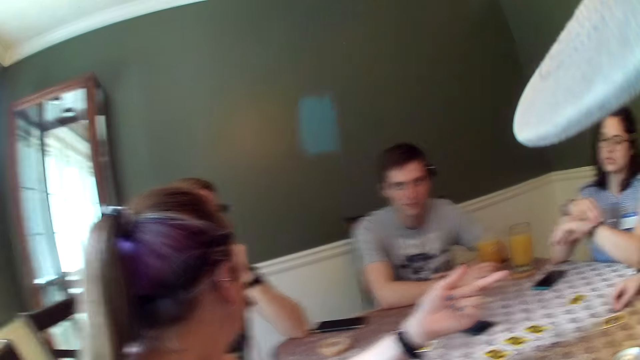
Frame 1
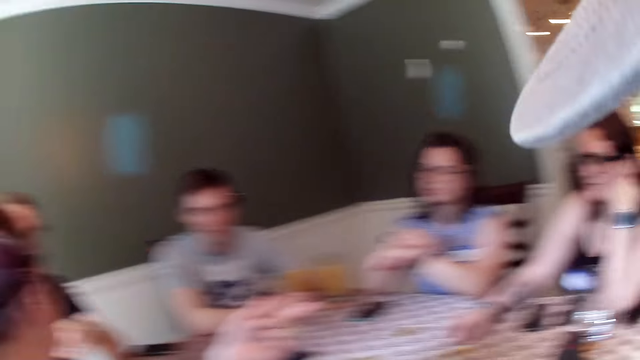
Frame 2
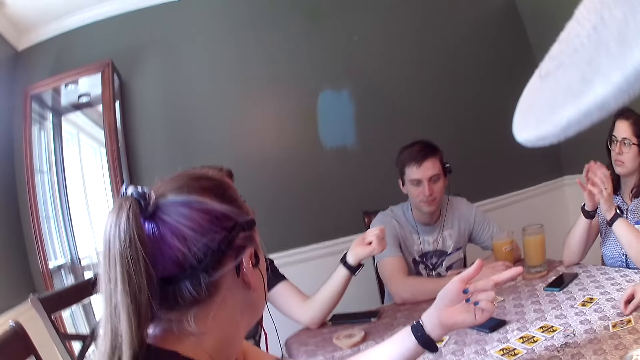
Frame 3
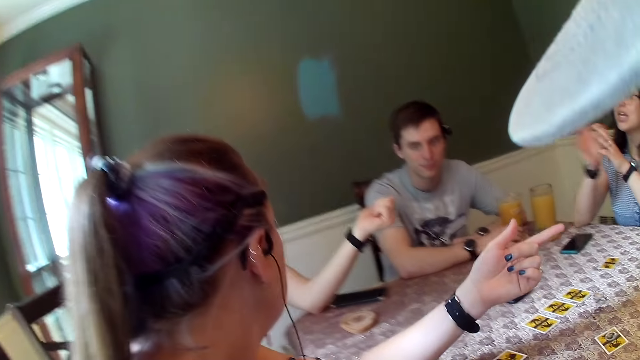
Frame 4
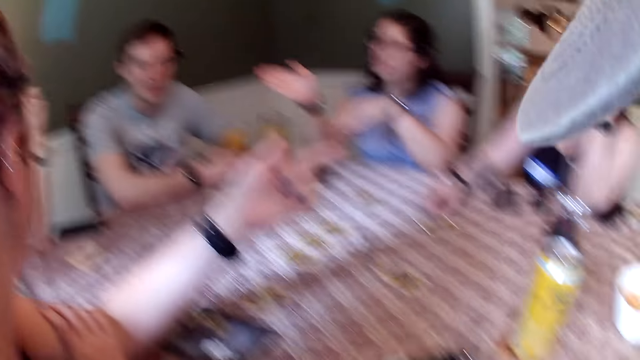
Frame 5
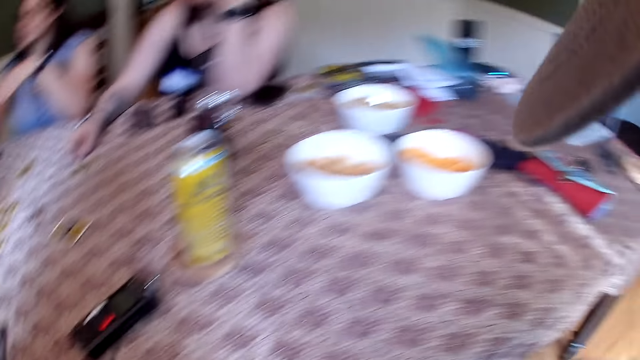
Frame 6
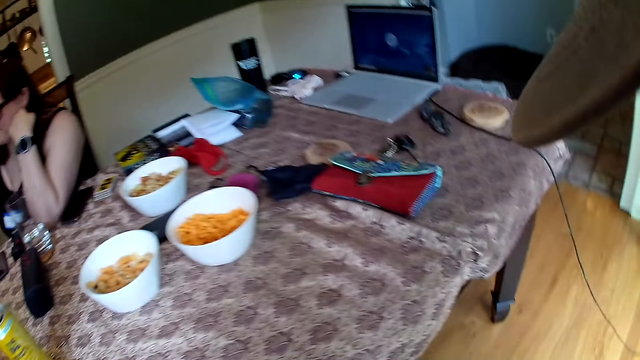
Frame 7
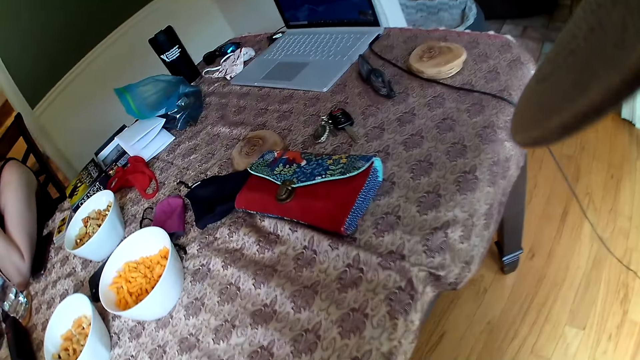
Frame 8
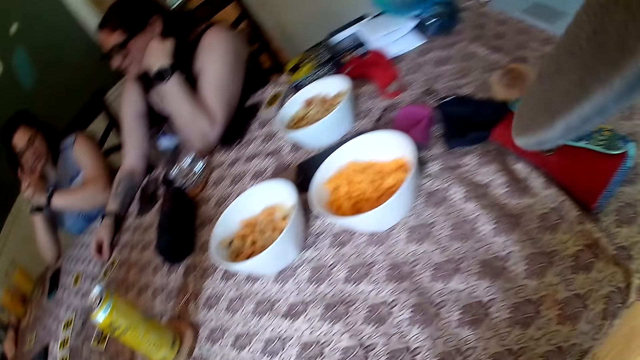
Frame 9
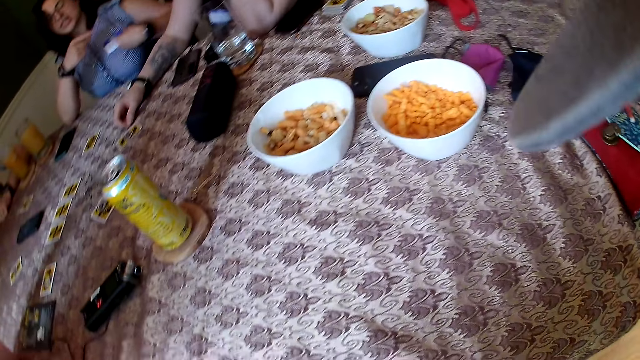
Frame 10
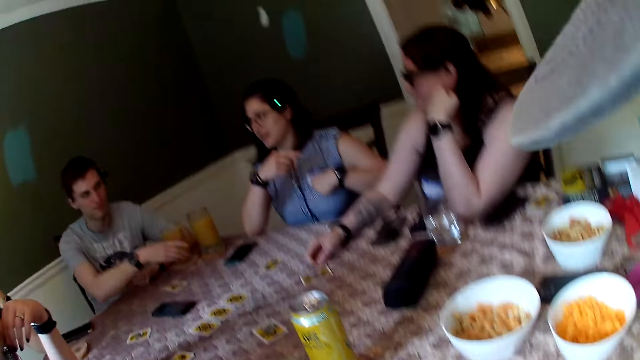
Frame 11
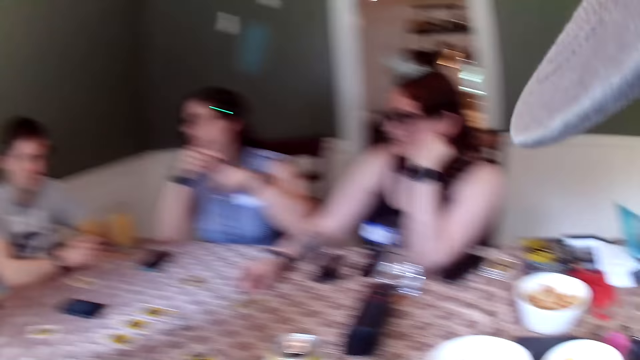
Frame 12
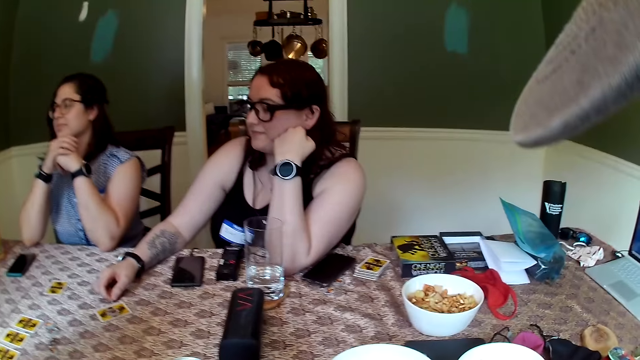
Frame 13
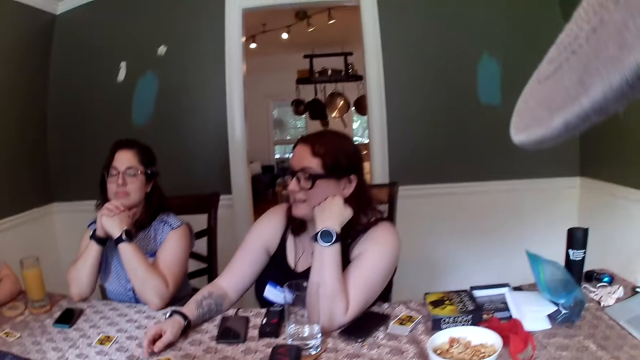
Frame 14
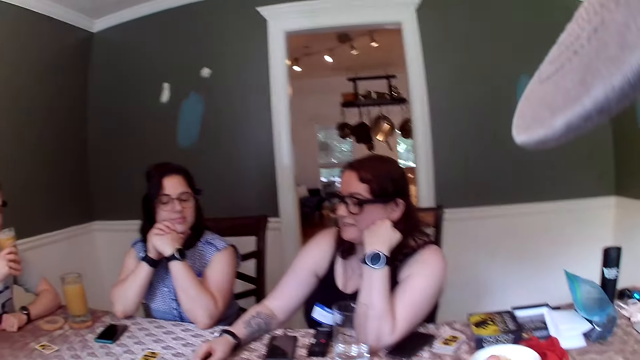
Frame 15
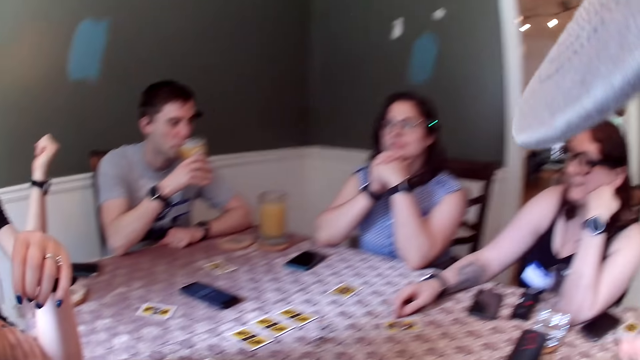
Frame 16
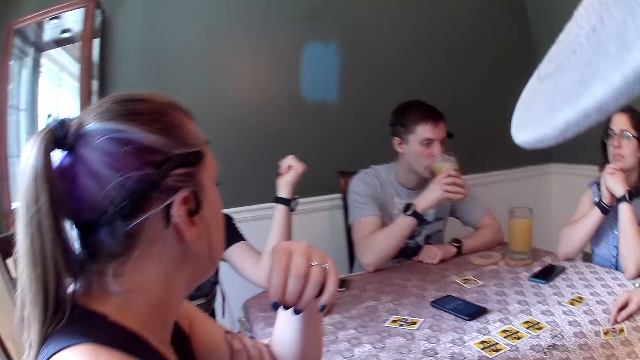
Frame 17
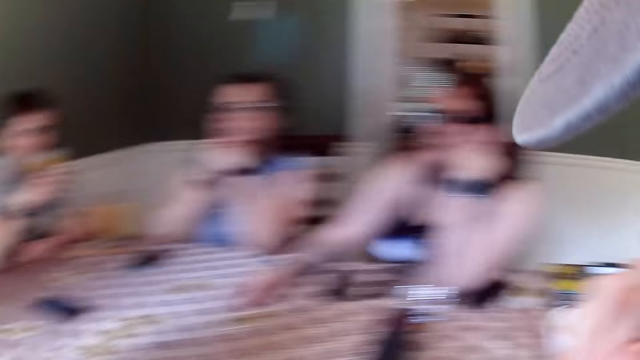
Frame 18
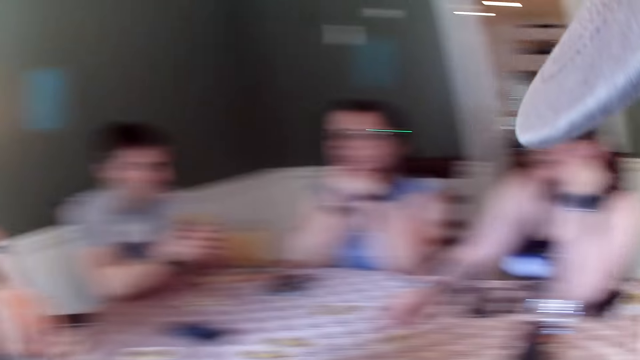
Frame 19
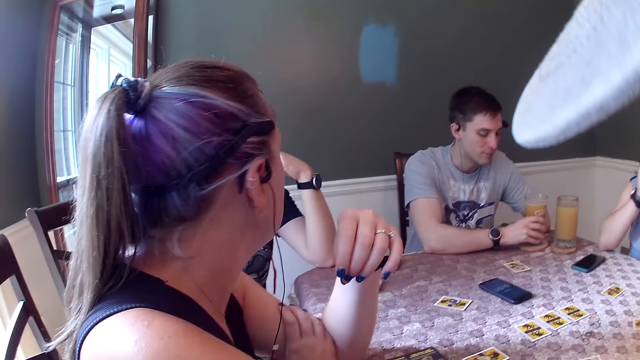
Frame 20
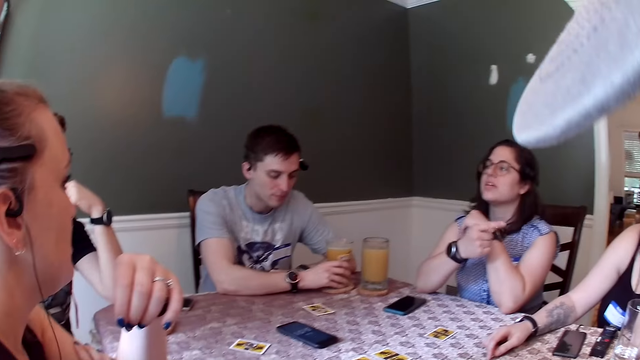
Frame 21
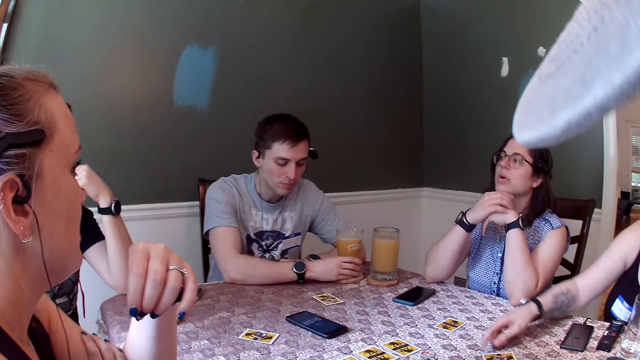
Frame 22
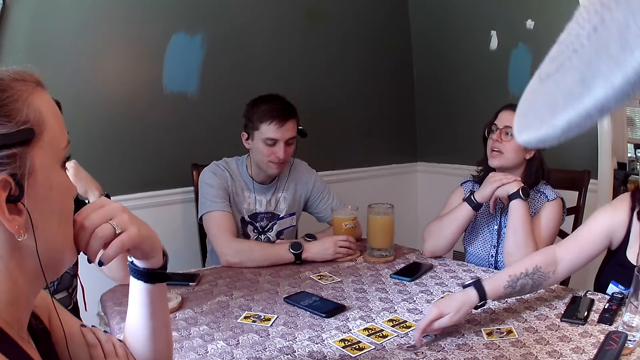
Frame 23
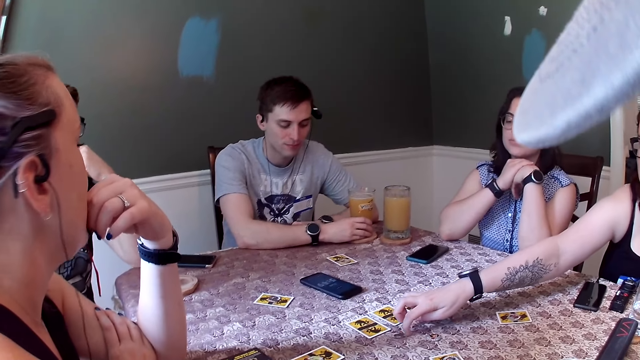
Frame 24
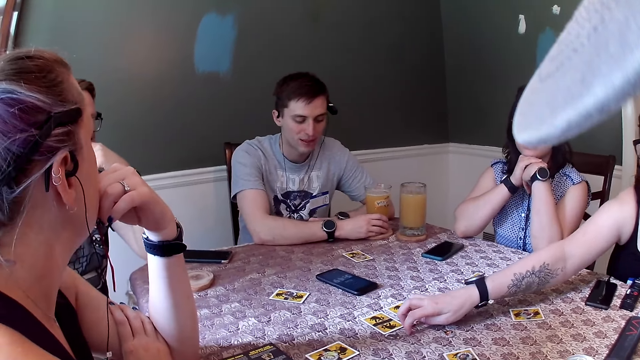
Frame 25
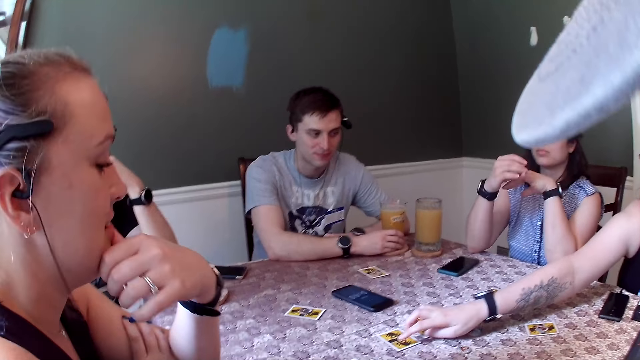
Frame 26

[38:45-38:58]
A woman touches the wristwatch on her left wrist with her right hand. A man talks to another woman. The man points to another man with his left hand. The first woman clamps her hands together. The first woman points at the second man with her right hand. The camera wearer looks around. The first woman points at a third woman with her right hand. She adjusts her blouse with her left hand. The second man picks the glass of juice from the dining table with his right hand. He drinks from the glass of juice with his right hand. The second woman dialogues with the first man. The camera wearer looks around. The second man drops the glass of juice on the dining table with his right hand. The first woman points at the third woman with her right hand. A fourth woman dialogues with the first man. The third woman moves a coin on the dining table with her right hand.

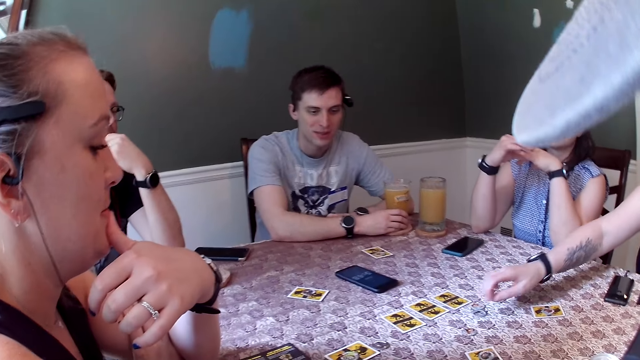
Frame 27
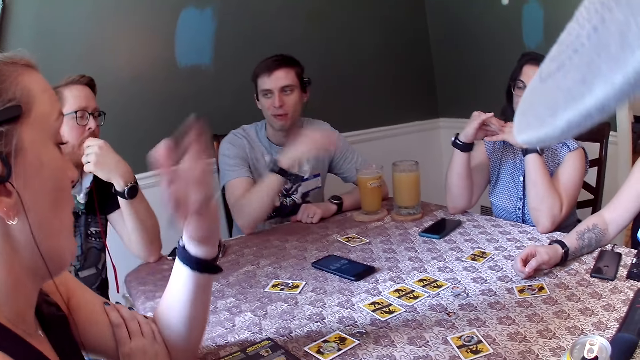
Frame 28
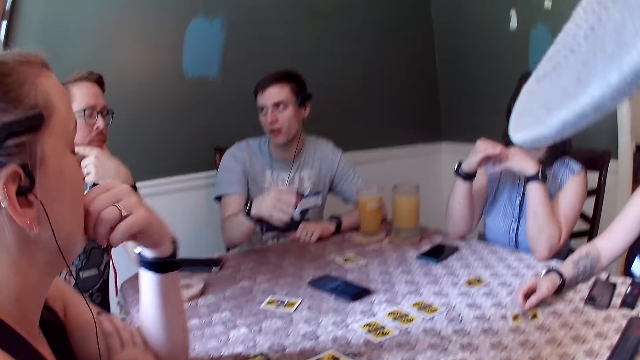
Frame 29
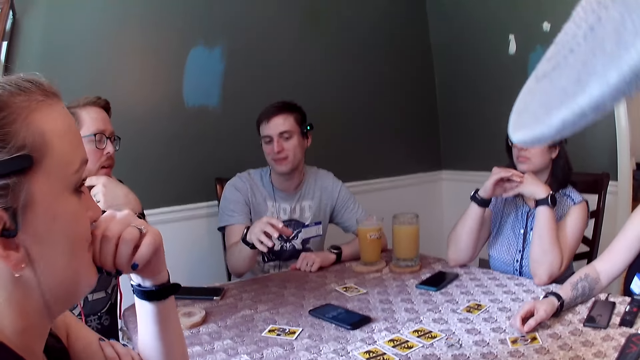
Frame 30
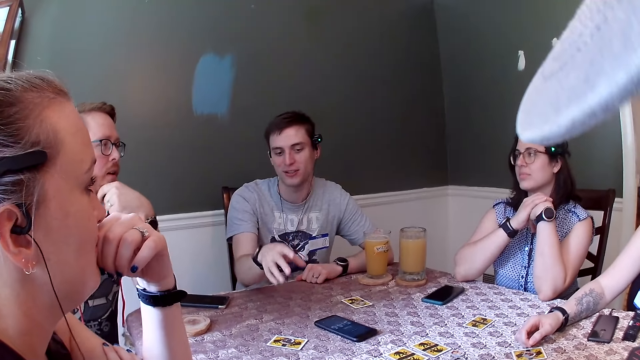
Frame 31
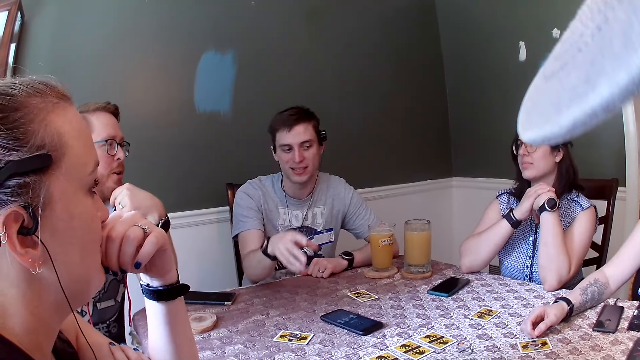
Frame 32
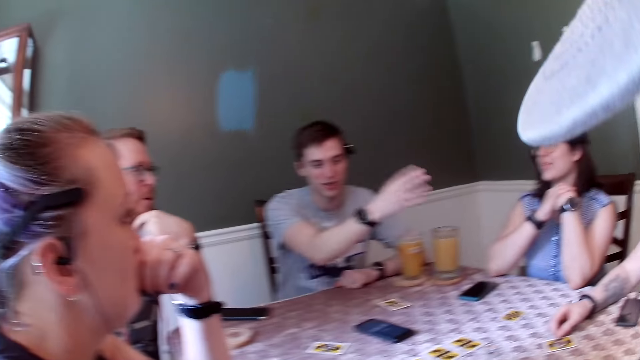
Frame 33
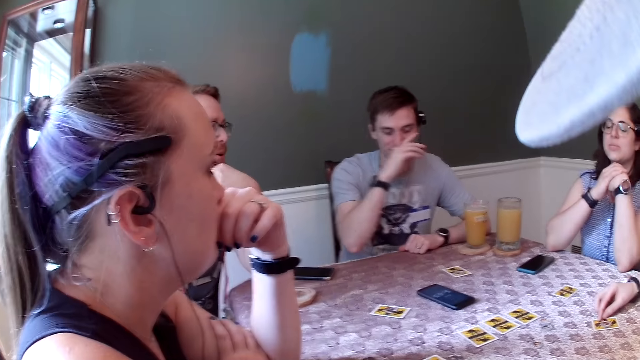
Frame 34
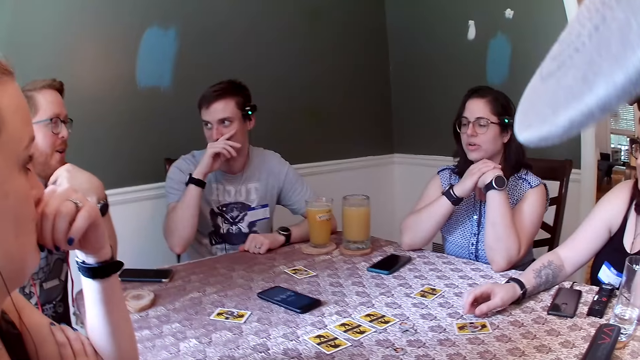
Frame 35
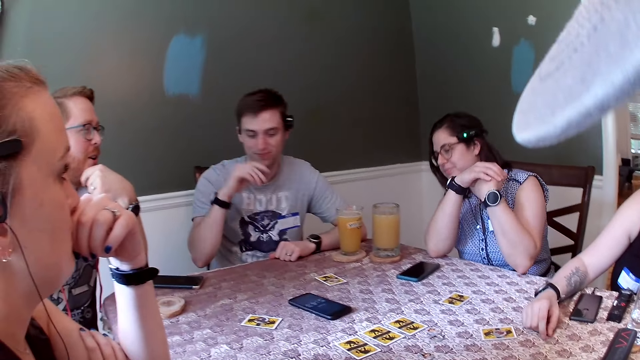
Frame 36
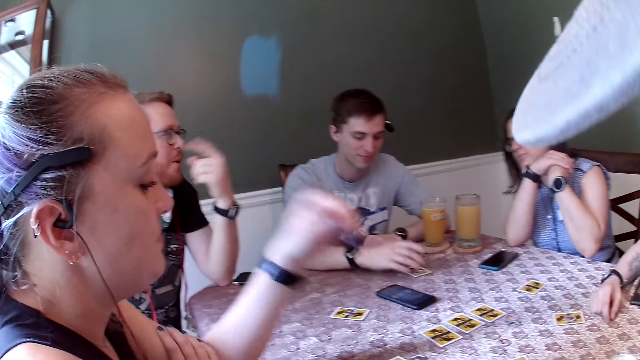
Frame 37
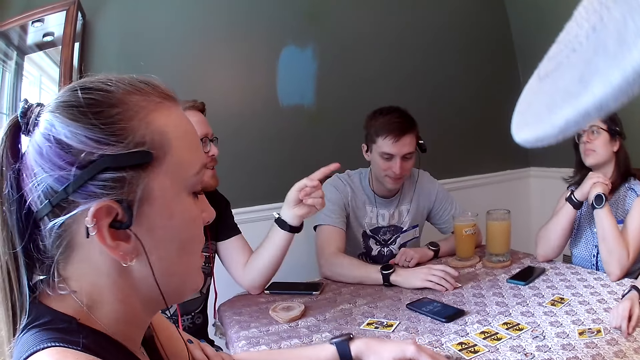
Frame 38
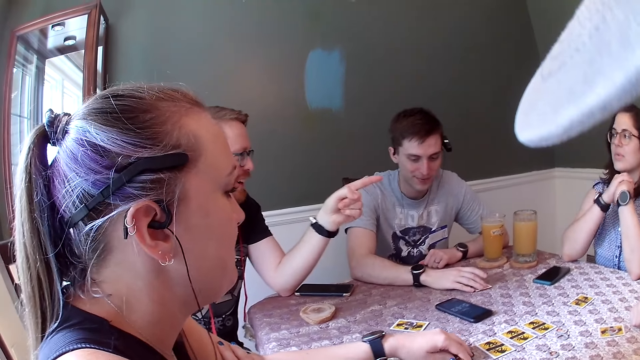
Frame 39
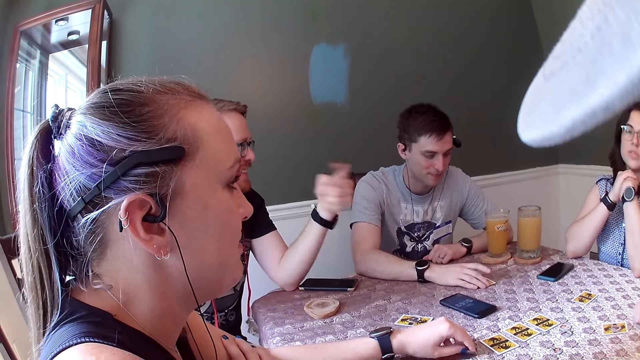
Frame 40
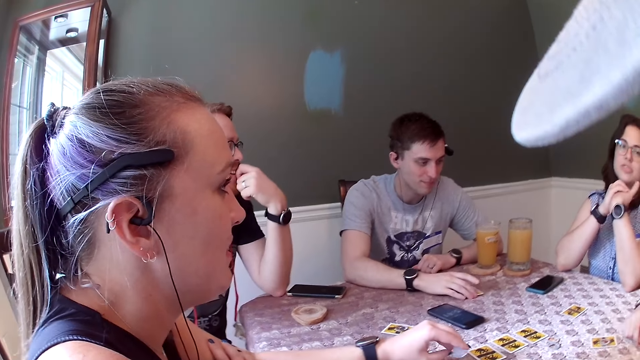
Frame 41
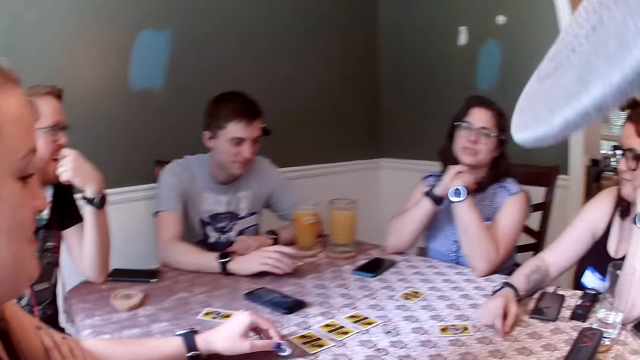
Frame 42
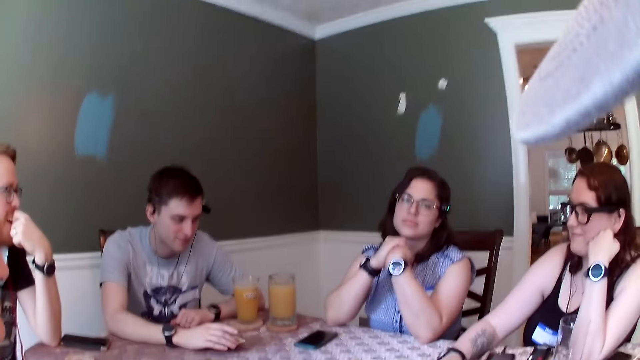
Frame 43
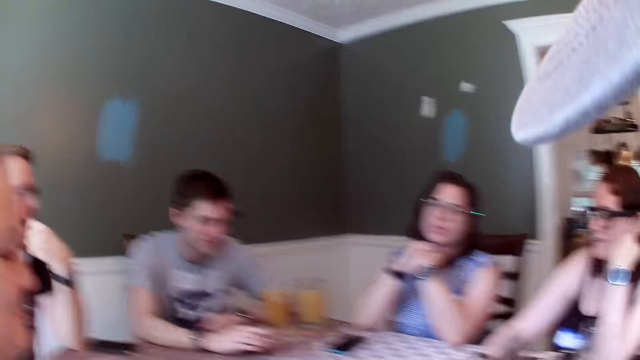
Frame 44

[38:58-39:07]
A man converses with the group of people. Another man dialogues with a woman. The first man touches his nose with his right hand. Another woman dialogues with another man. The first man touches a card on the dining table with his right hand. Another man points at another woman with his left hand and converses with her. The camera wearer looks around. Another woman picks a coin from the dining table with her left hand. The first man picks a card from the dining table with his right hand.
